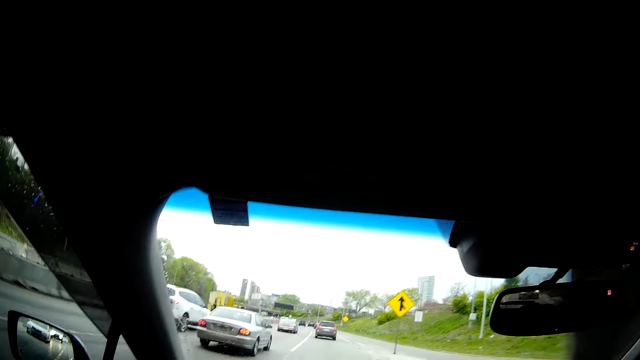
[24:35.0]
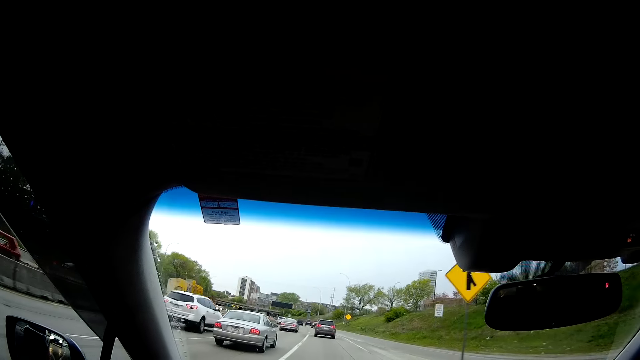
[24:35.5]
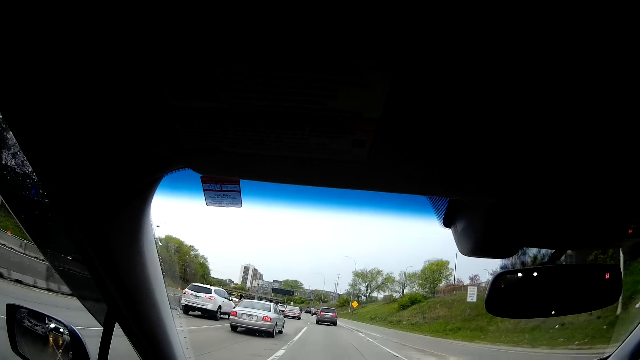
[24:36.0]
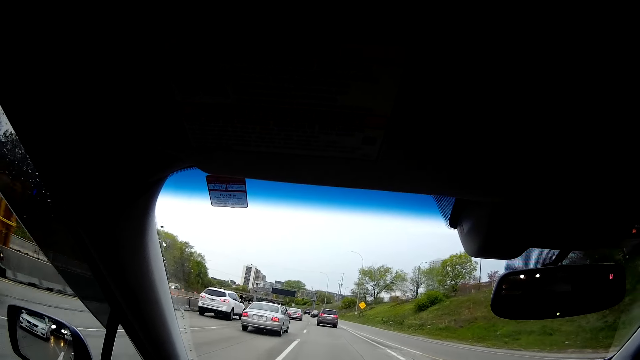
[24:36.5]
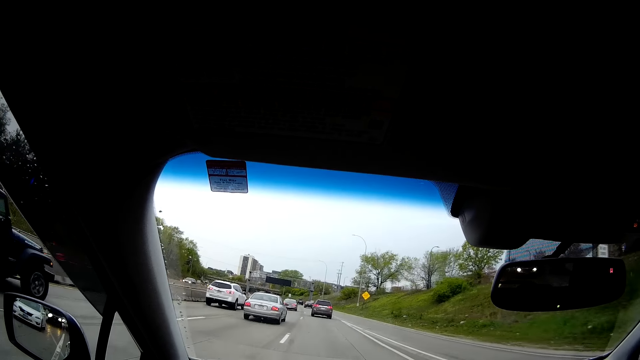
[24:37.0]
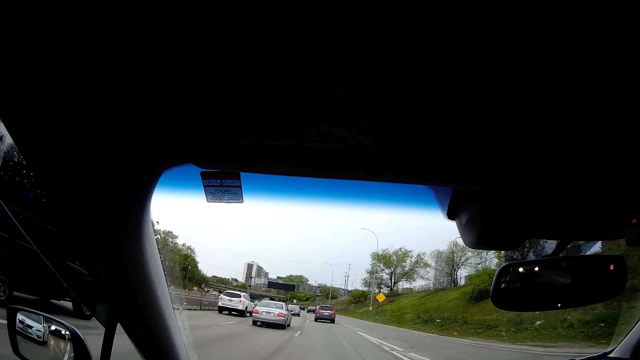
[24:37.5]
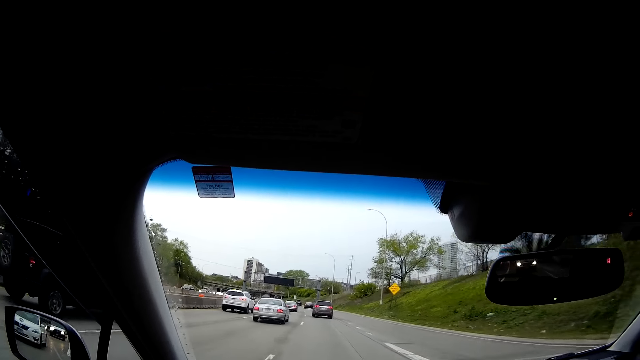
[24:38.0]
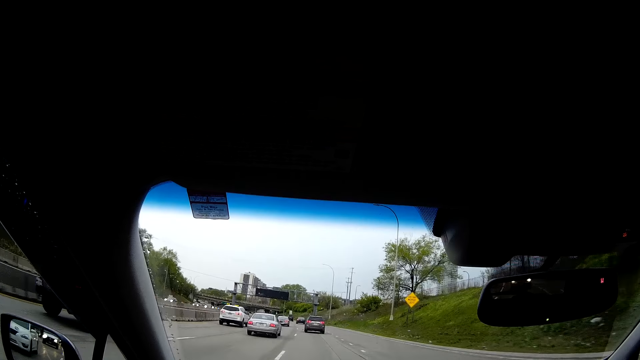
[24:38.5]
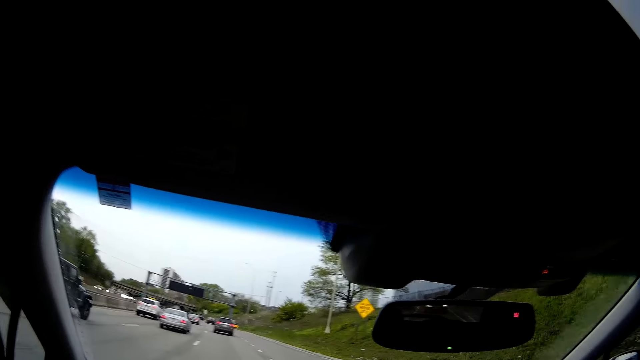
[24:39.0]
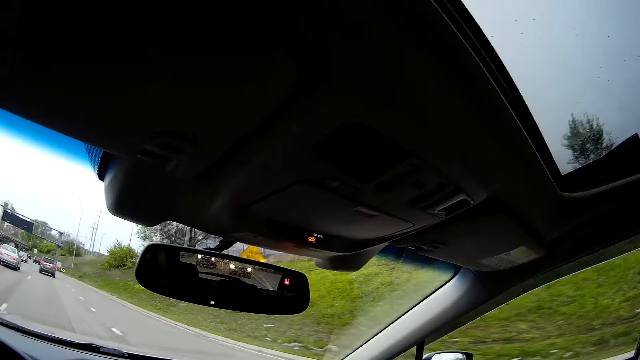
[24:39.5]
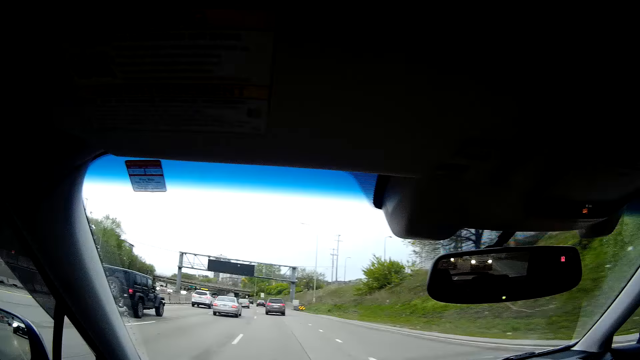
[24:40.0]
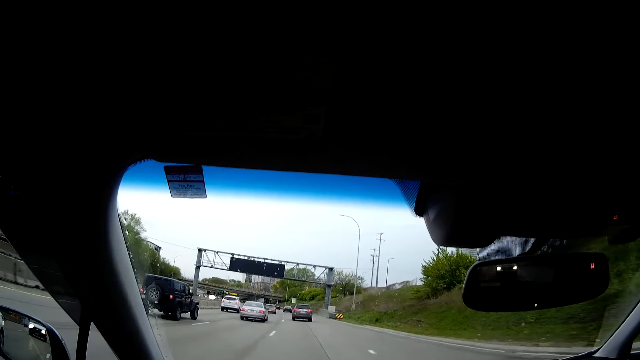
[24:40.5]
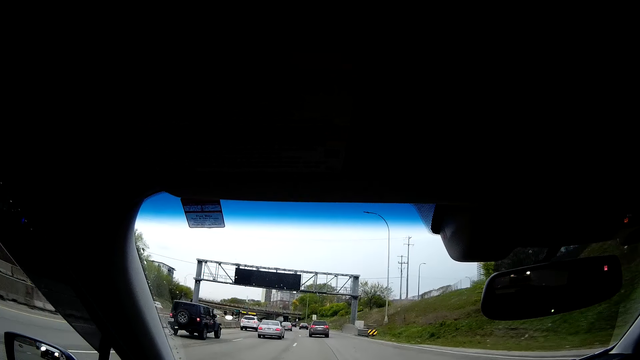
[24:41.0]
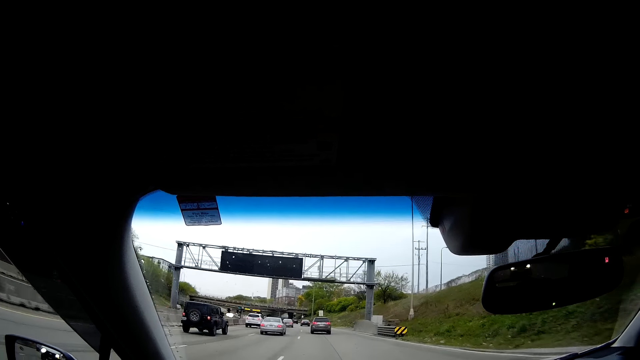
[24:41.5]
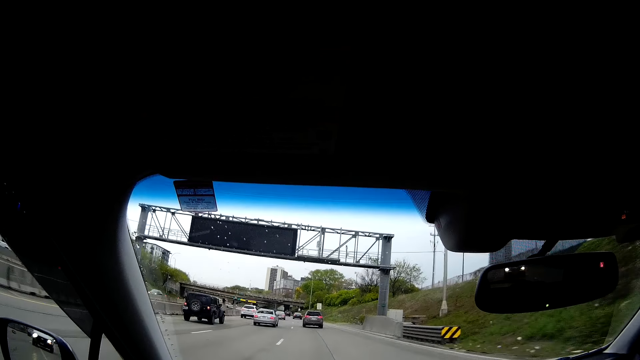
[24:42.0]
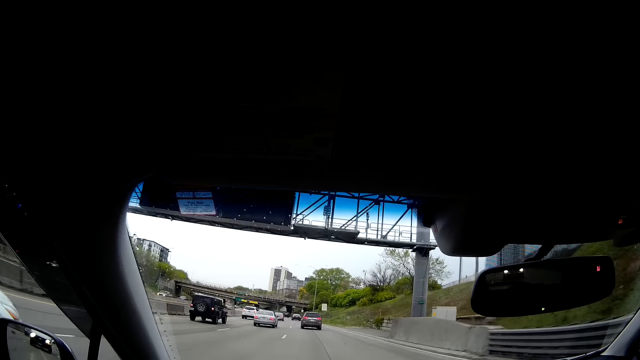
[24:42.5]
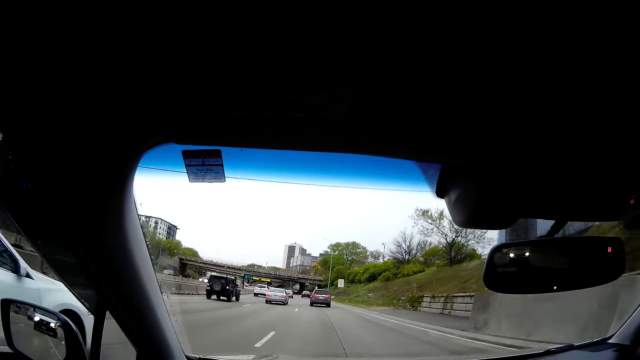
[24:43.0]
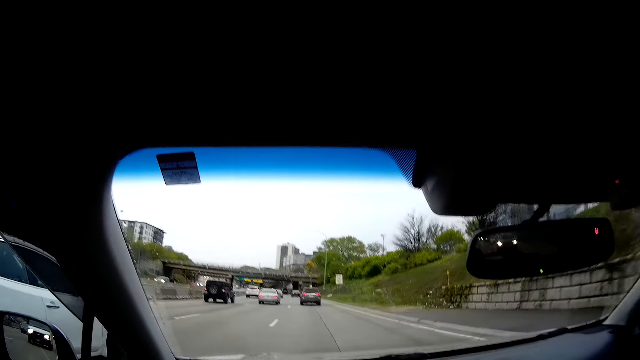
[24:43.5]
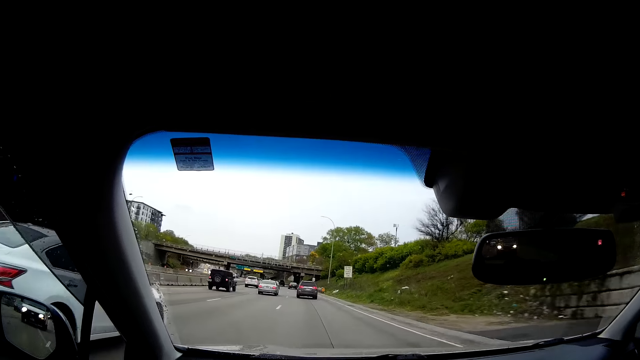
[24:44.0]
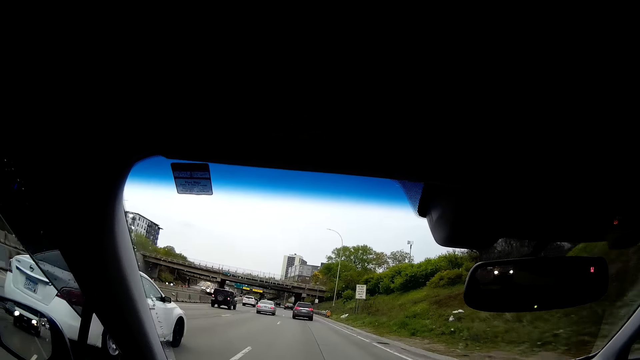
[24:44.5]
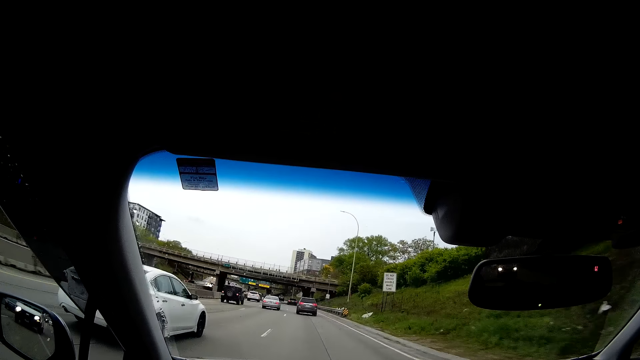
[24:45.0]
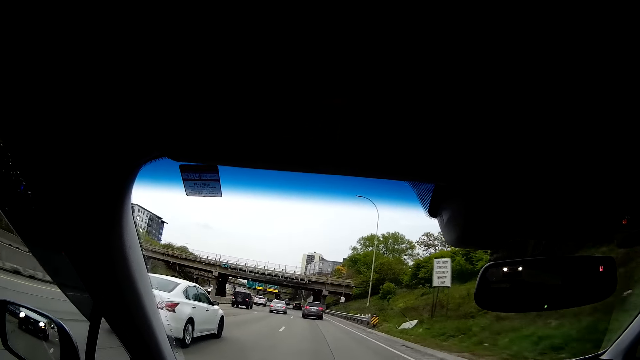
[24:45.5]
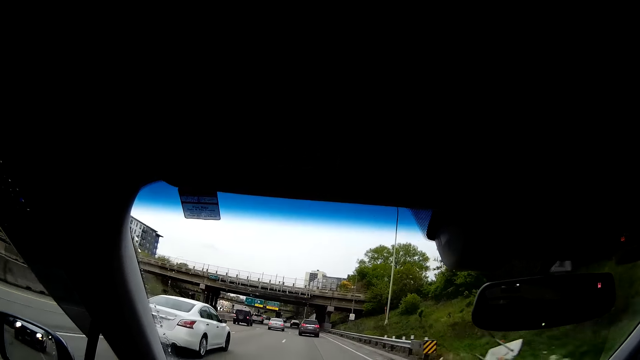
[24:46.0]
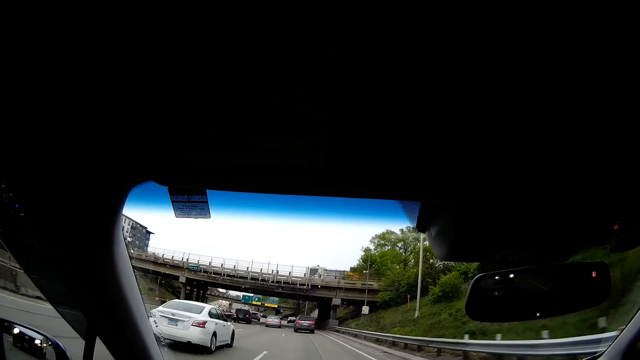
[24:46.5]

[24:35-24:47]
A black car drives past the camera wearer. A white car drives past the camera wearer.

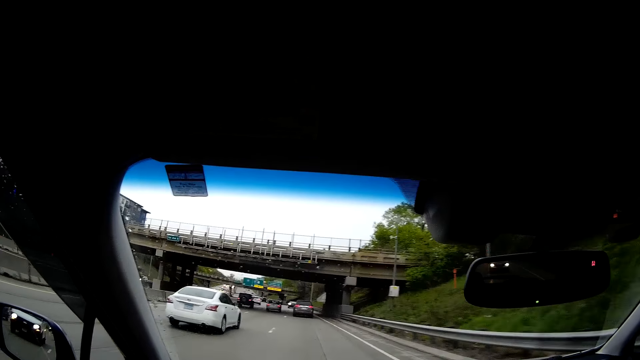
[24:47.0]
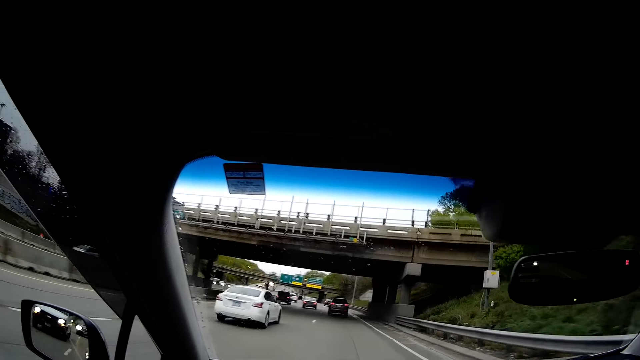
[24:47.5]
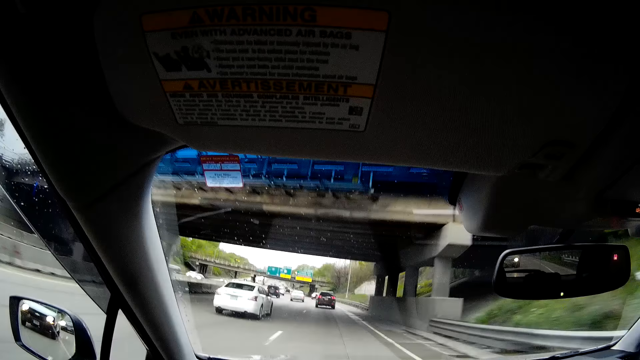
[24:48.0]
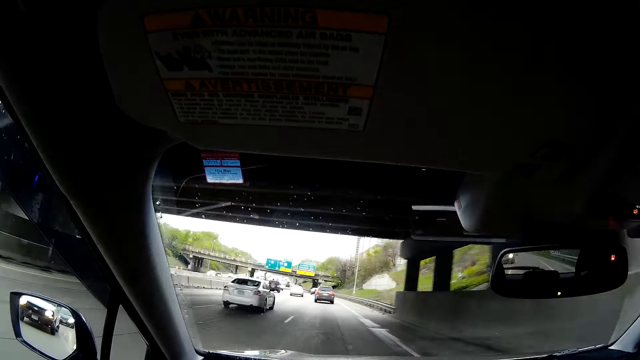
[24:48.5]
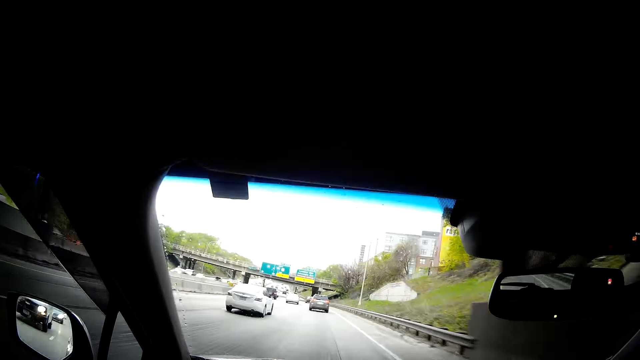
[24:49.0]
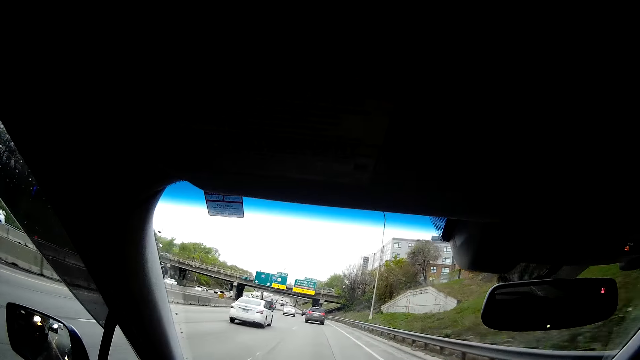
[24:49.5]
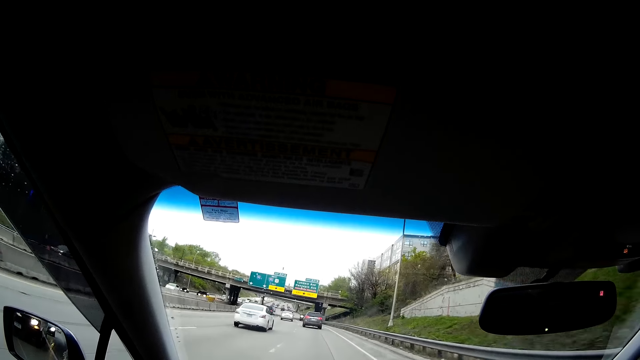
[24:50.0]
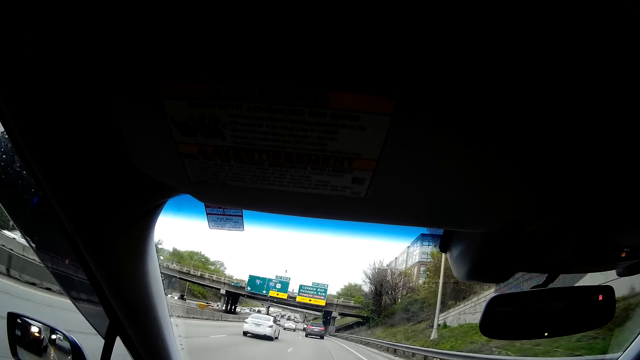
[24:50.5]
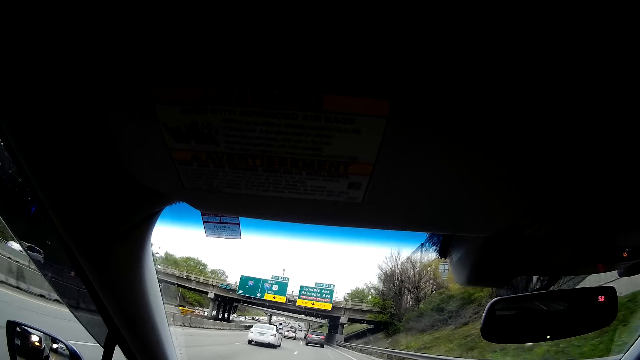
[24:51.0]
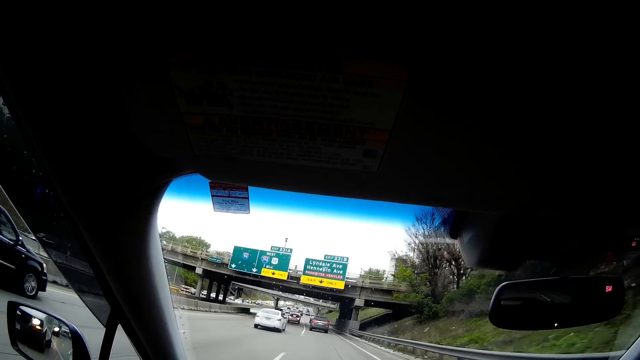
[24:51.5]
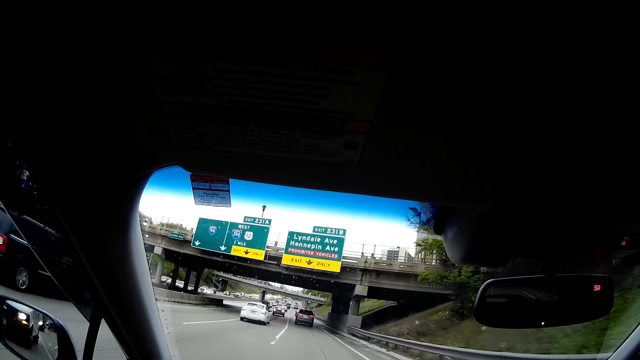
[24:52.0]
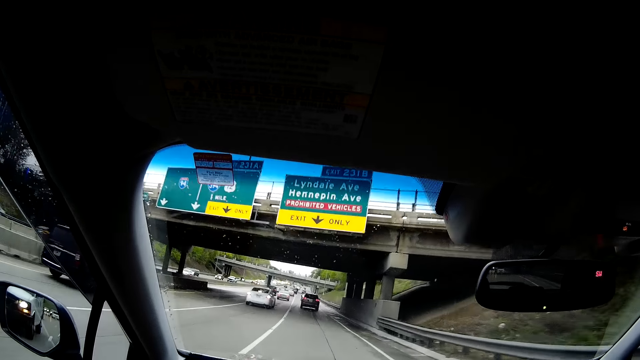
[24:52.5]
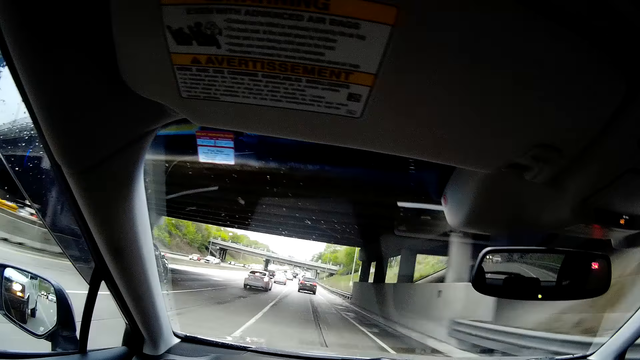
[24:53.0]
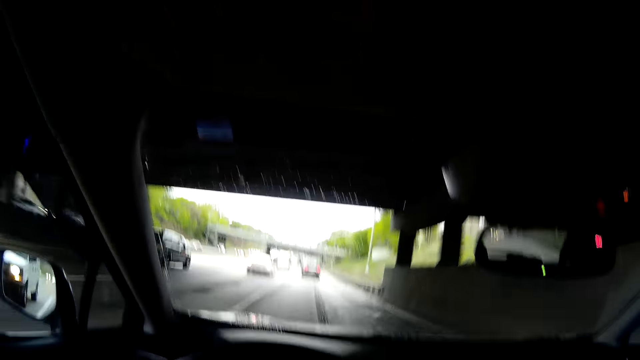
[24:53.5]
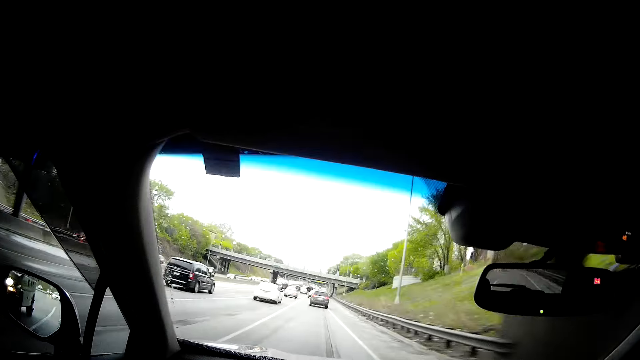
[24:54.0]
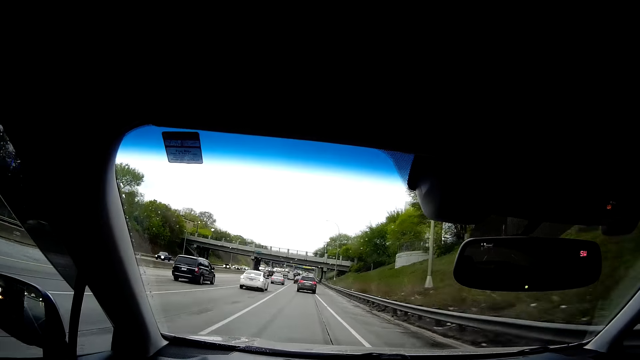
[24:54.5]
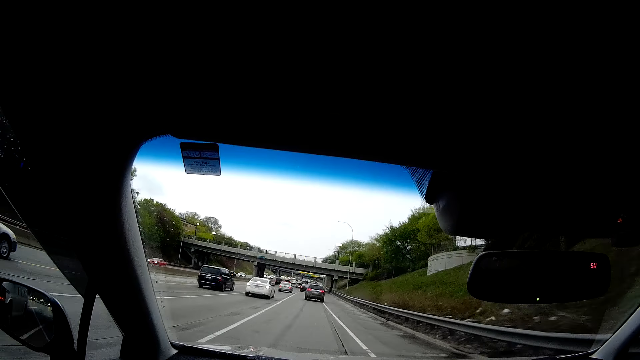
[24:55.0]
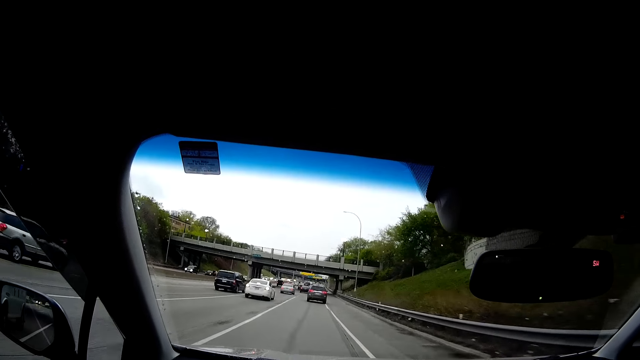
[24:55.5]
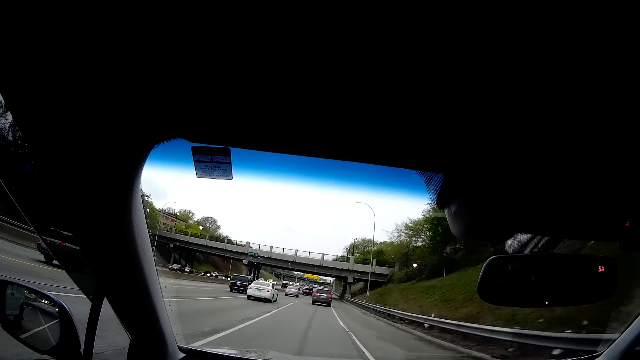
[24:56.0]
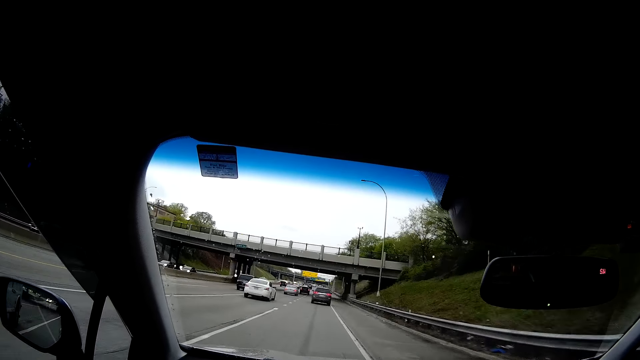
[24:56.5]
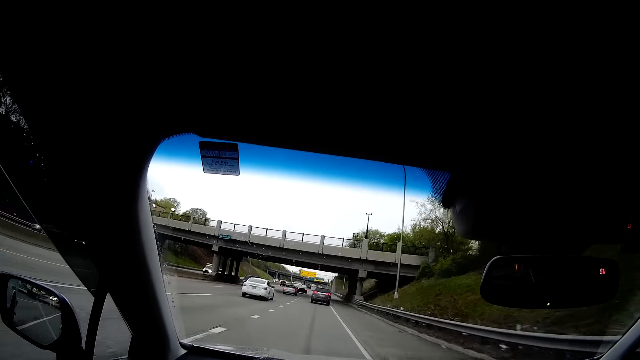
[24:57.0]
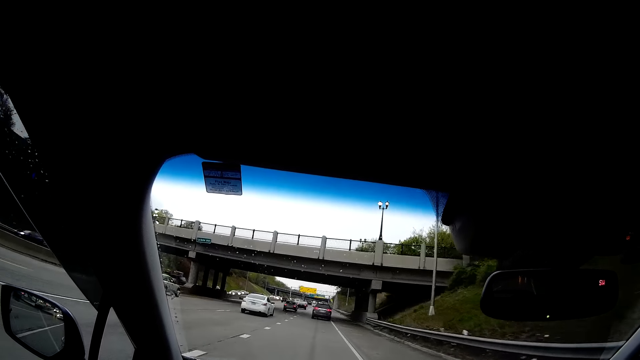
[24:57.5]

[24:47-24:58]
A black car drives past the camera wearer. A black car drives past the camera wearer again.
